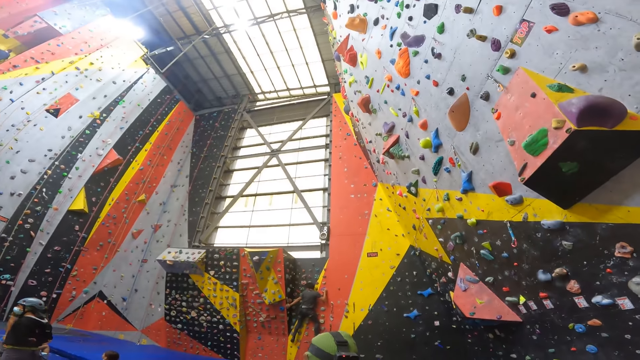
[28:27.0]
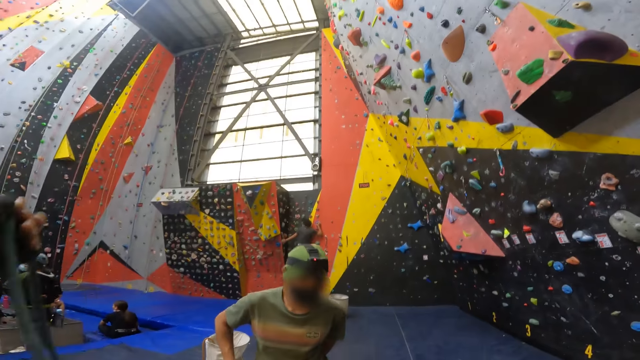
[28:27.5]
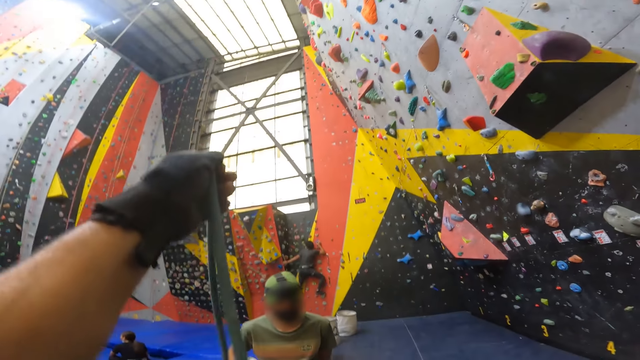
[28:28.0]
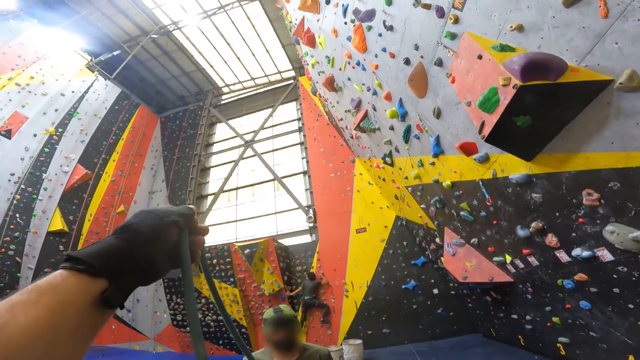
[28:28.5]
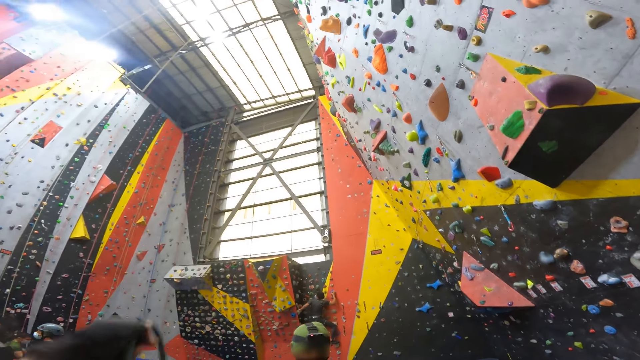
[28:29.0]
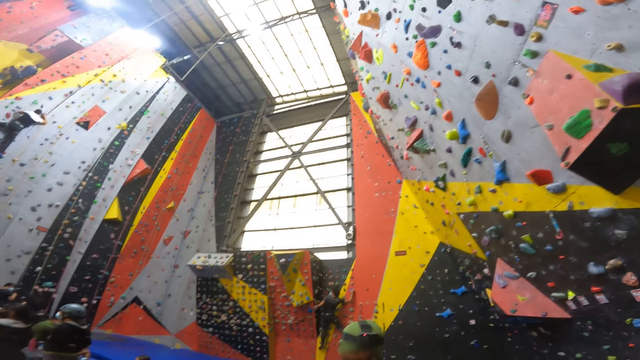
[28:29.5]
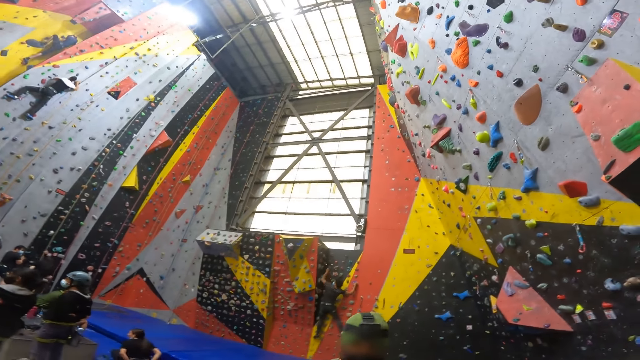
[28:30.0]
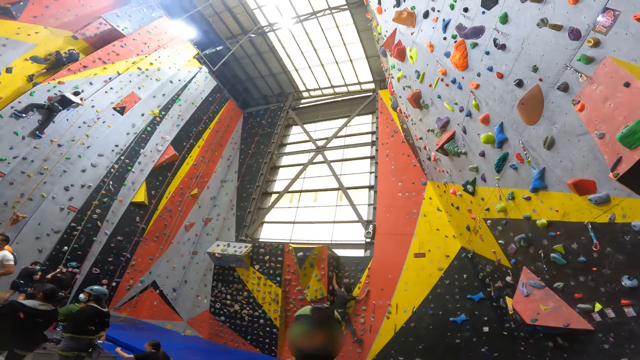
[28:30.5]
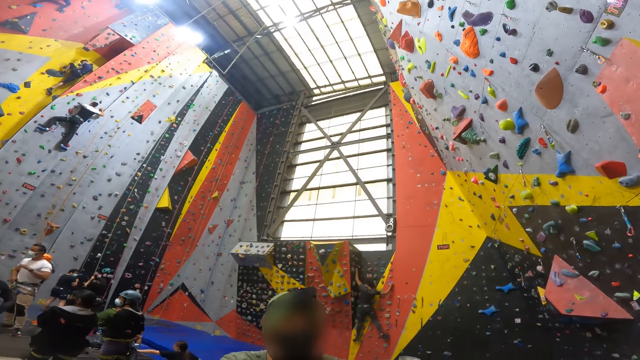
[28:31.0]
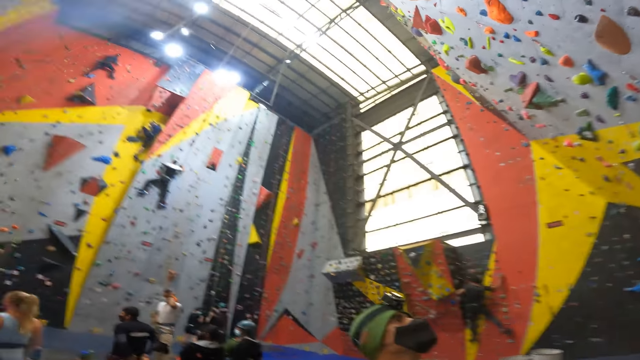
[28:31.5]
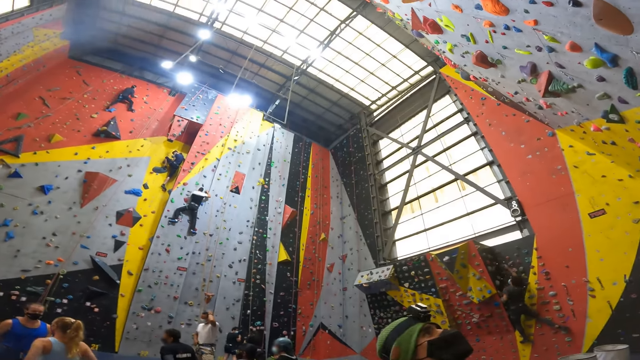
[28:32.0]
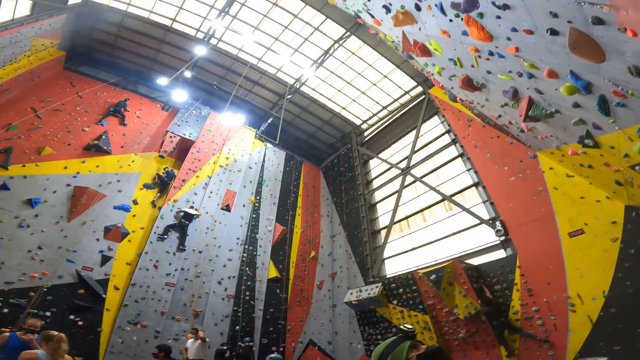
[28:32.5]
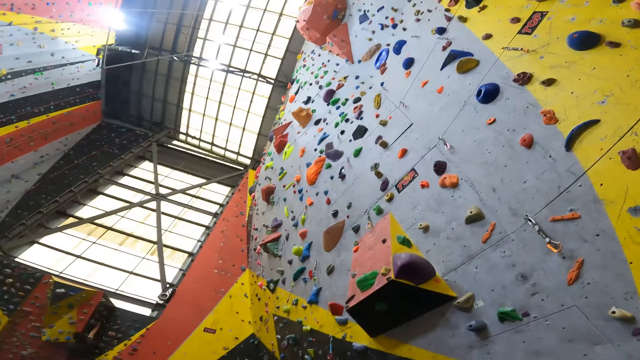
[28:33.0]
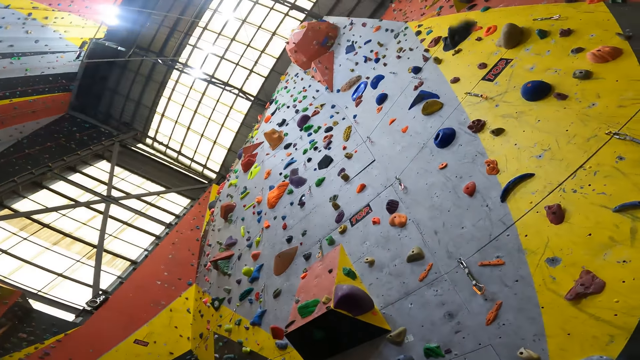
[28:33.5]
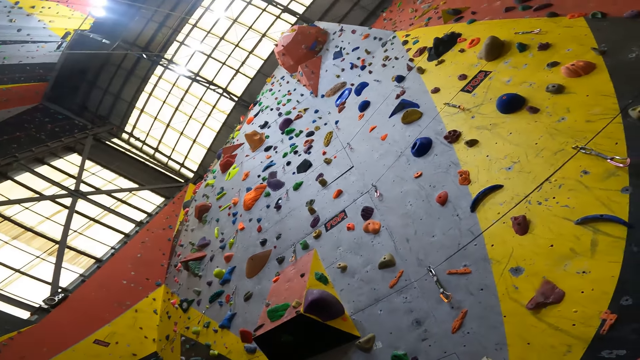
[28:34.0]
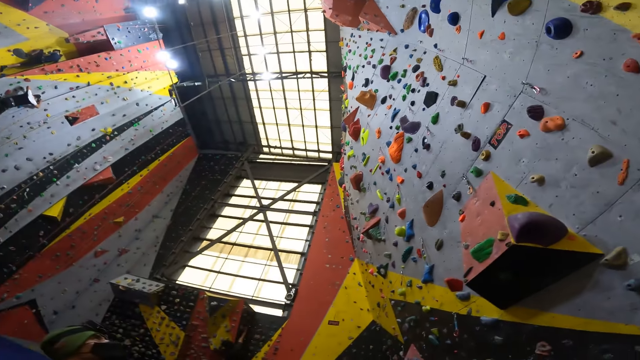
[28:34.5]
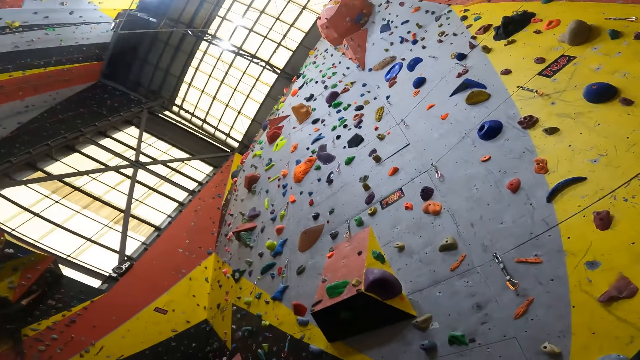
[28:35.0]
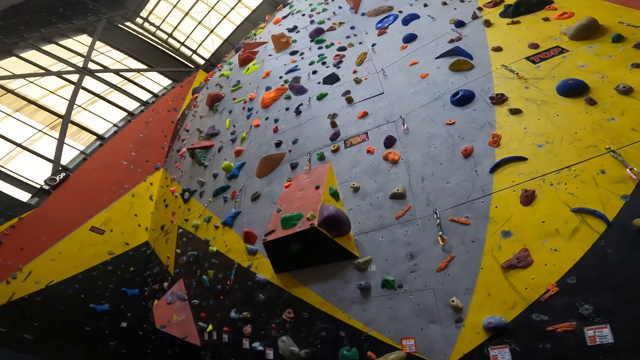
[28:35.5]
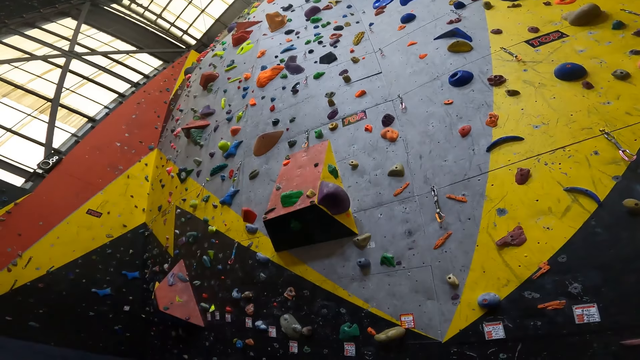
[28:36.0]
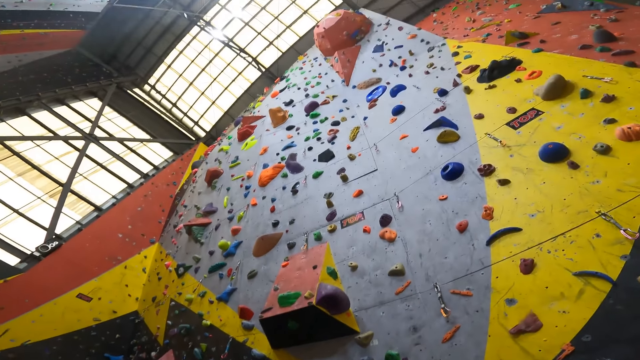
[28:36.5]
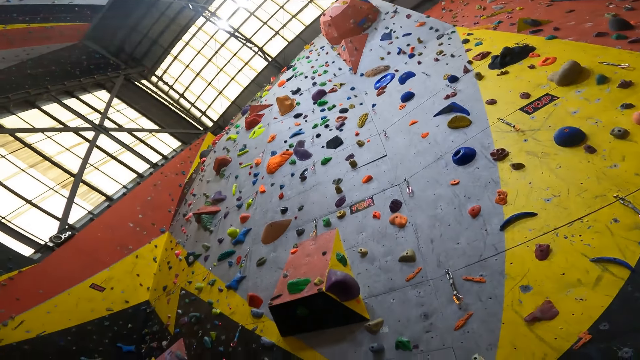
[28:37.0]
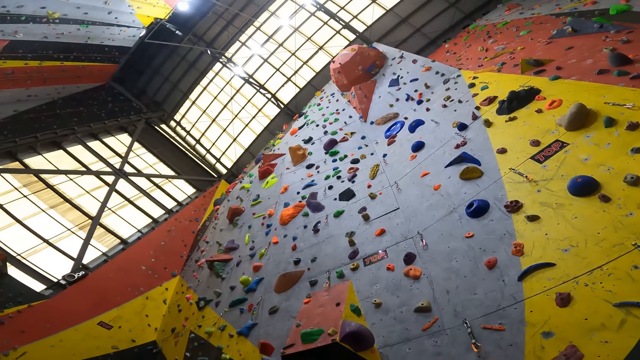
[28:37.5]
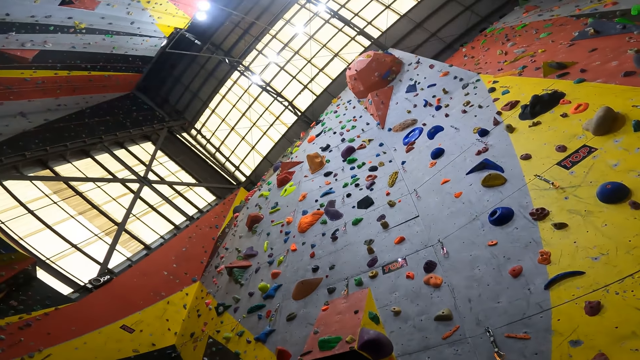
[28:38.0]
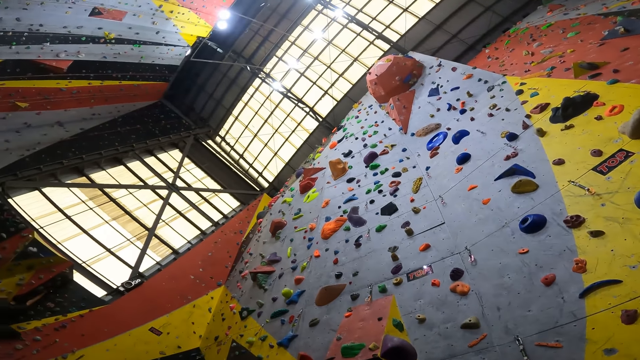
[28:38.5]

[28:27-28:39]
The camera wearer looks at a man. They hold a rope. They look at the climbing walls.

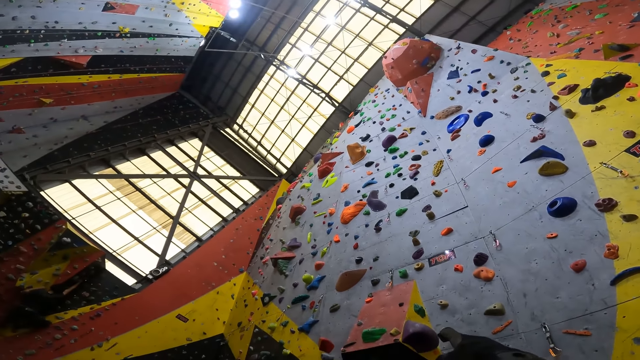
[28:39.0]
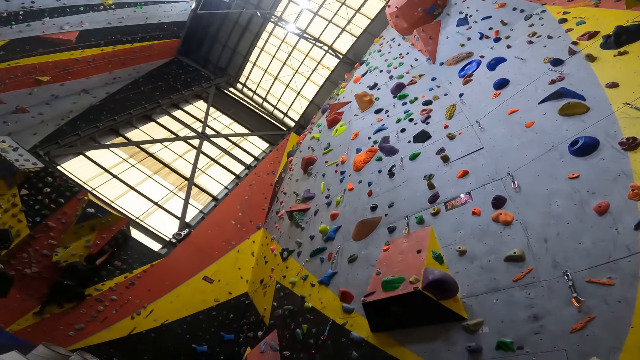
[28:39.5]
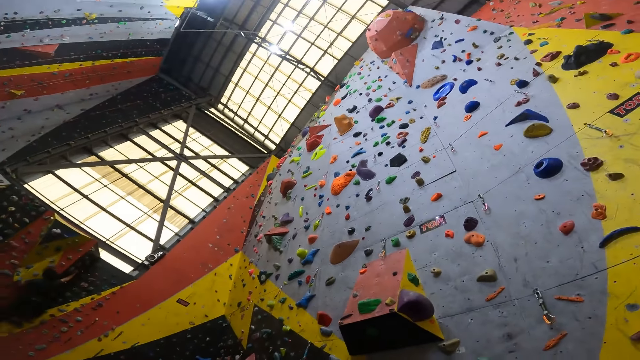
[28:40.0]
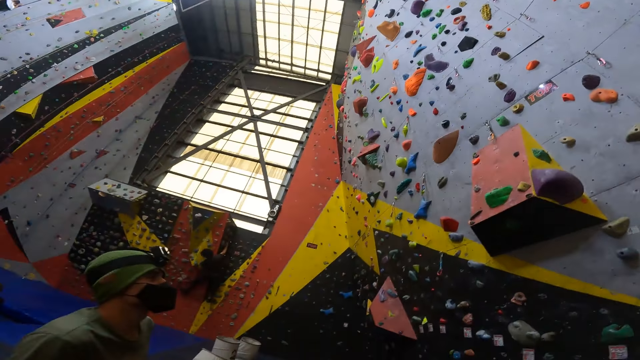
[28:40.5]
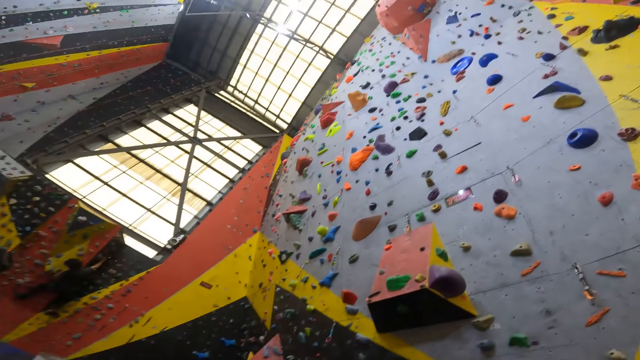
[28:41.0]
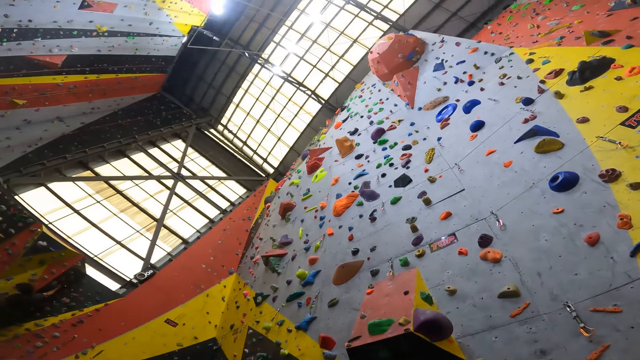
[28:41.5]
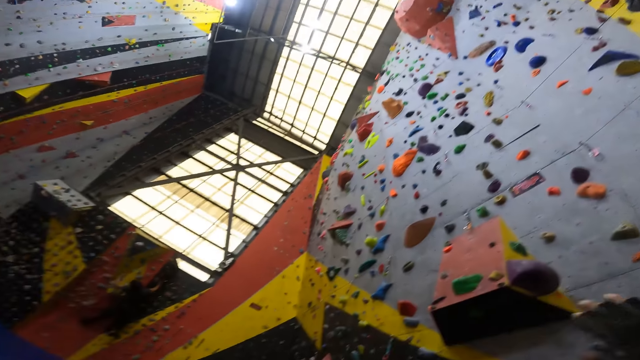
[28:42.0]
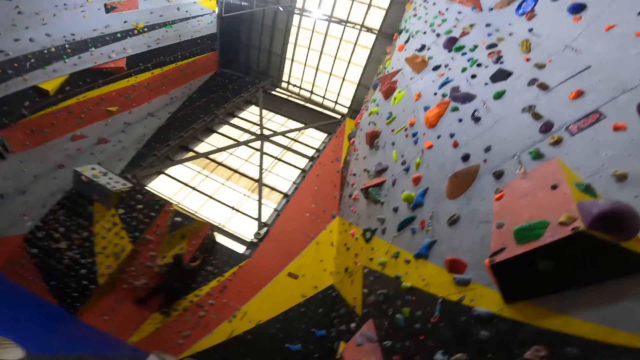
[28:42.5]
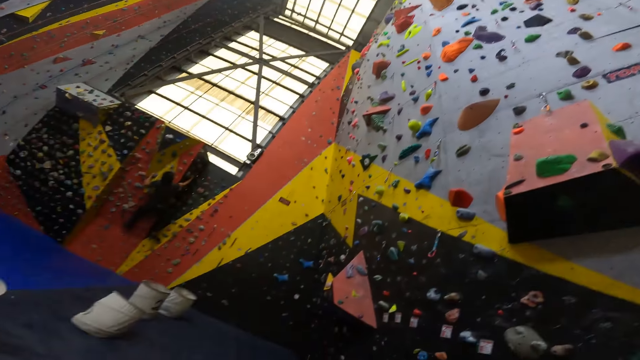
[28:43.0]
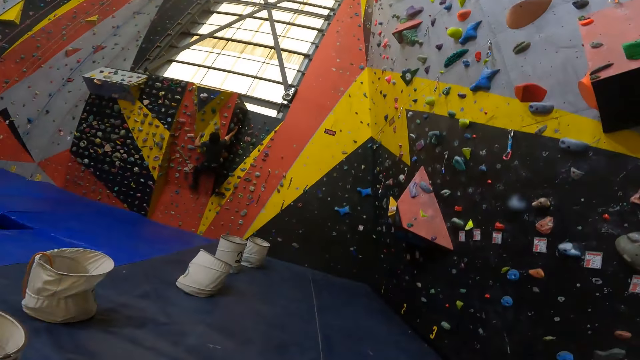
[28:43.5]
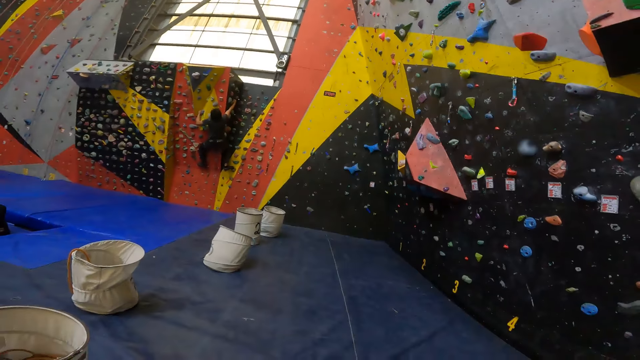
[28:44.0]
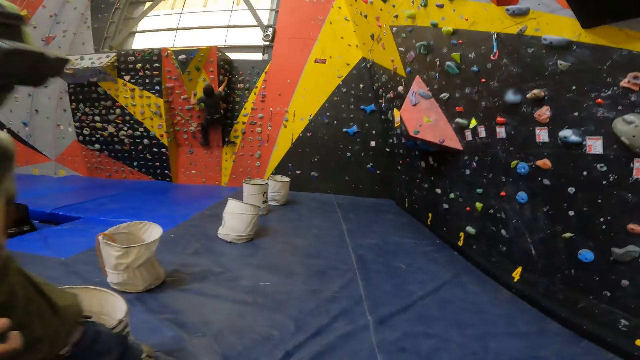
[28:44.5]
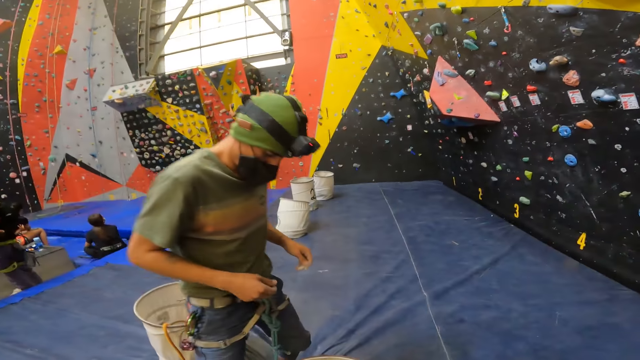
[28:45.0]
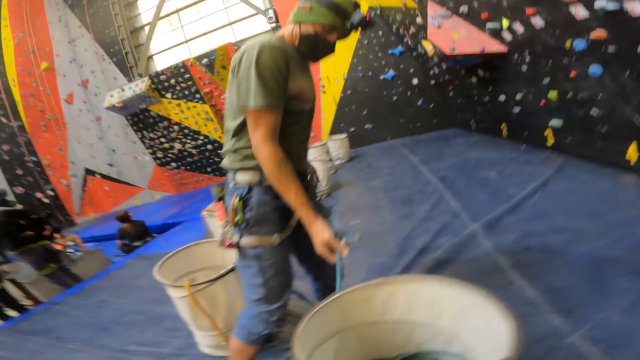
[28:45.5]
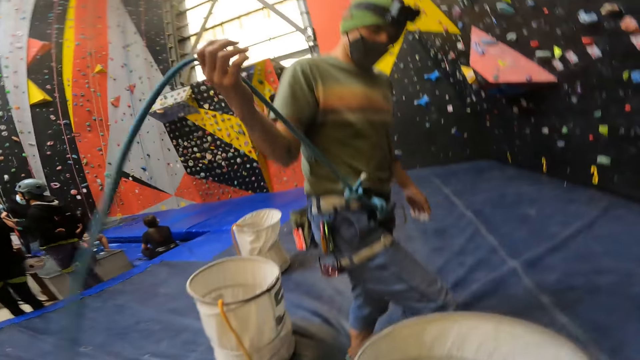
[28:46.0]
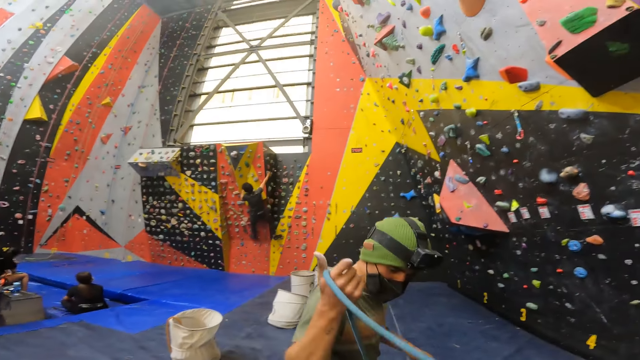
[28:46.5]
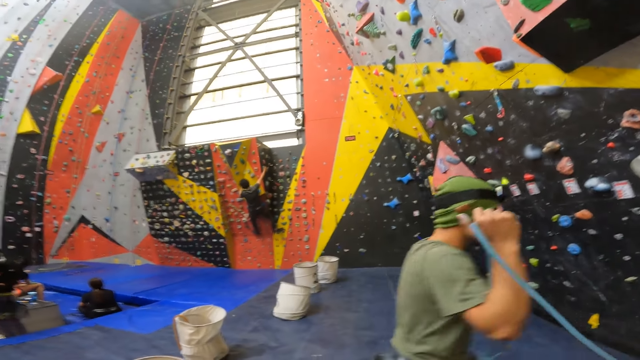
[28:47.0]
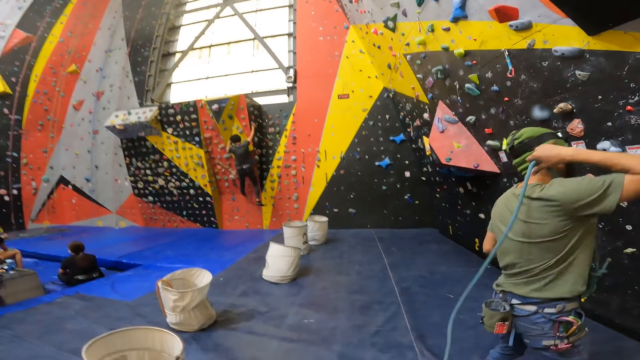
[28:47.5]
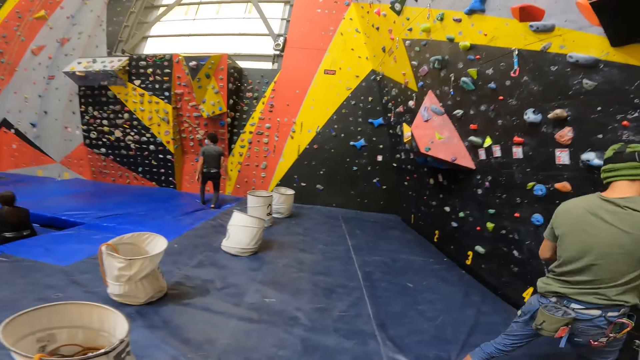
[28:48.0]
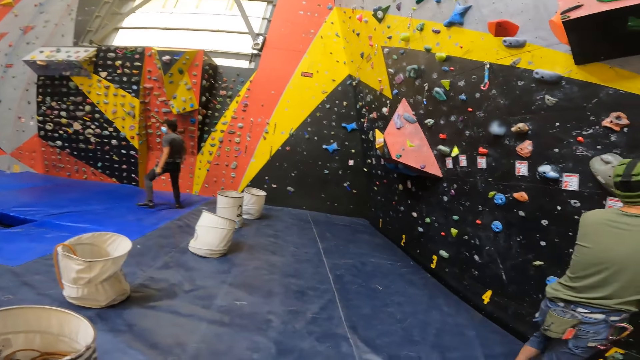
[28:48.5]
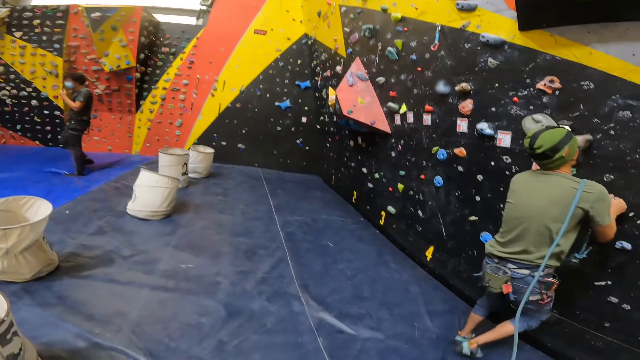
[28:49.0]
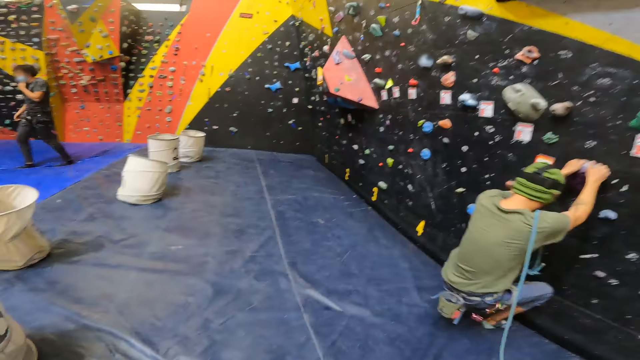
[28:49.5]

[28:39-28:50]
A person holds a rope.
